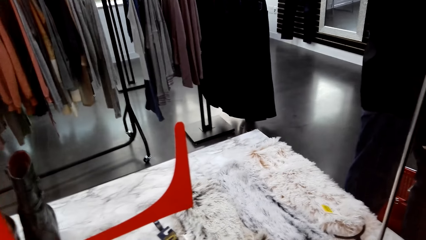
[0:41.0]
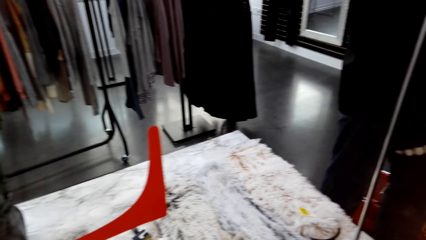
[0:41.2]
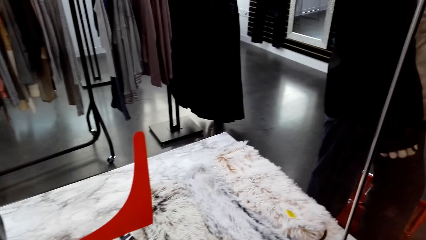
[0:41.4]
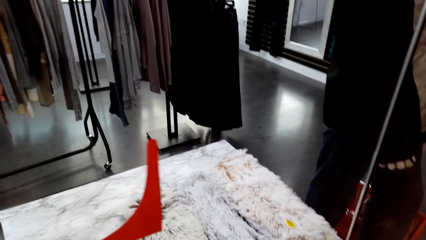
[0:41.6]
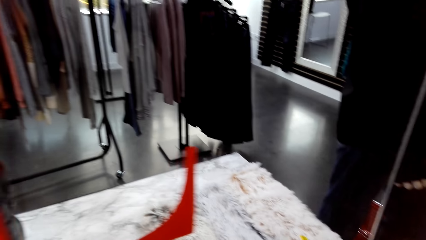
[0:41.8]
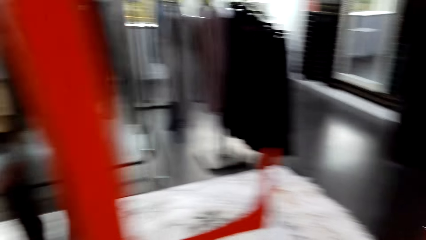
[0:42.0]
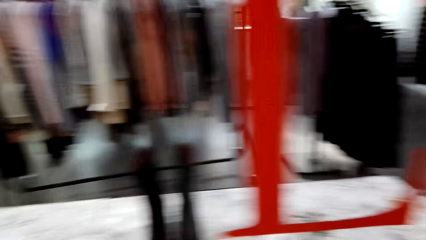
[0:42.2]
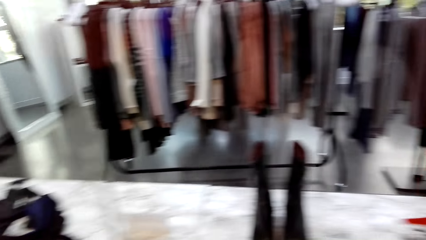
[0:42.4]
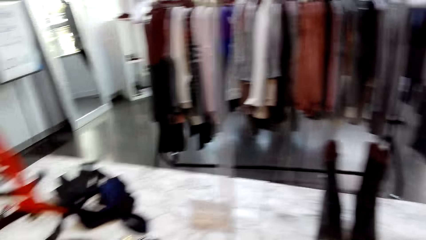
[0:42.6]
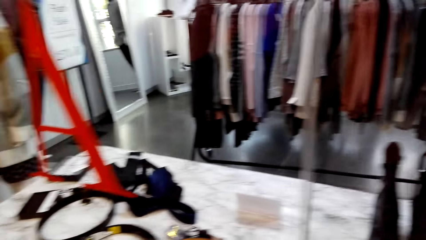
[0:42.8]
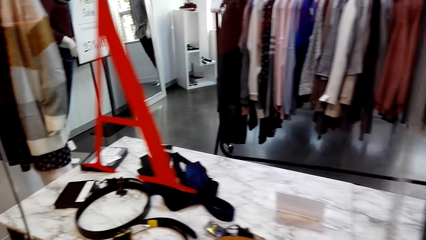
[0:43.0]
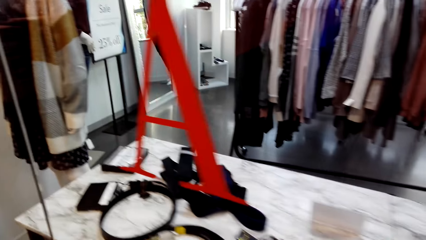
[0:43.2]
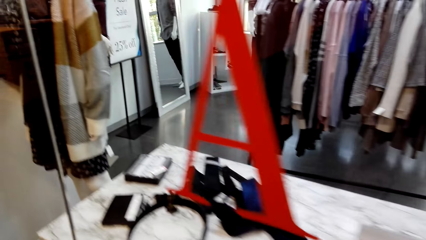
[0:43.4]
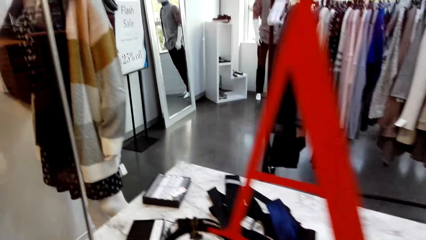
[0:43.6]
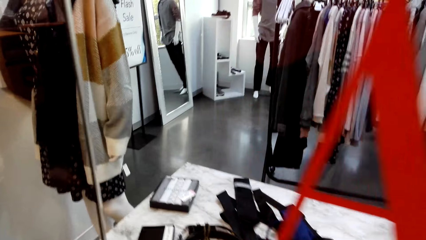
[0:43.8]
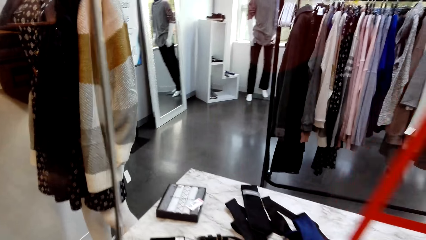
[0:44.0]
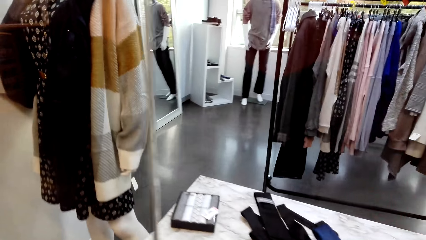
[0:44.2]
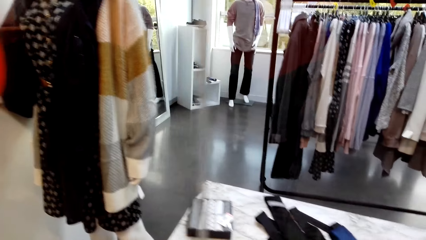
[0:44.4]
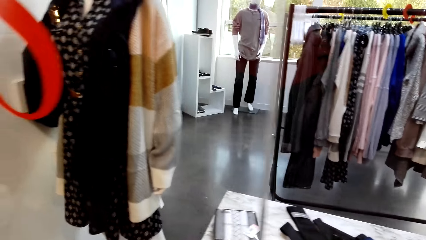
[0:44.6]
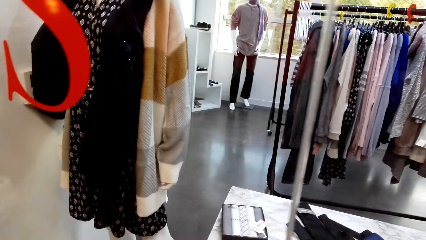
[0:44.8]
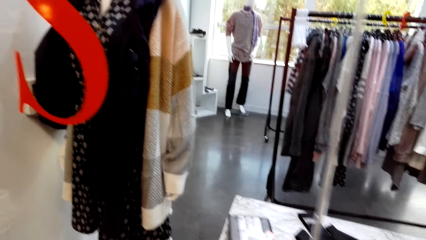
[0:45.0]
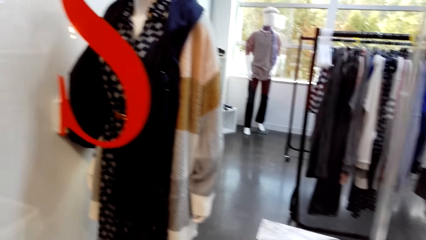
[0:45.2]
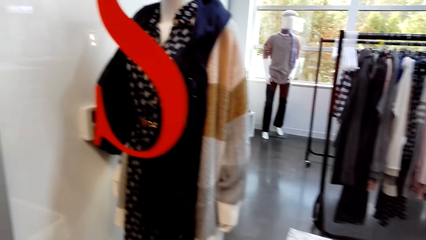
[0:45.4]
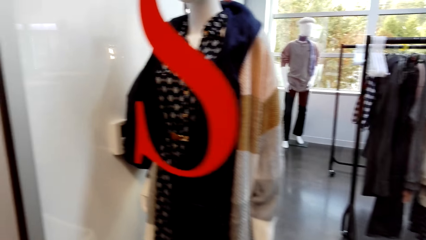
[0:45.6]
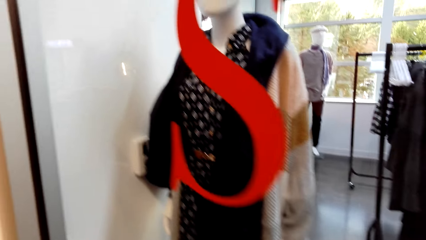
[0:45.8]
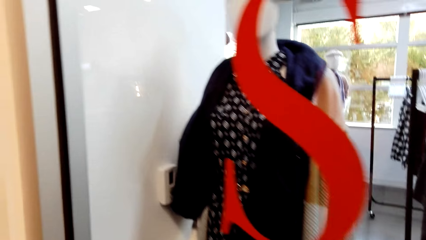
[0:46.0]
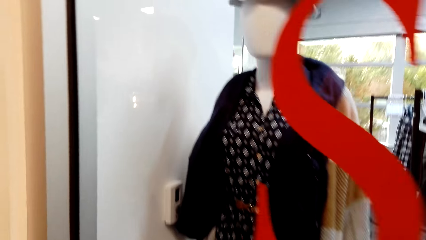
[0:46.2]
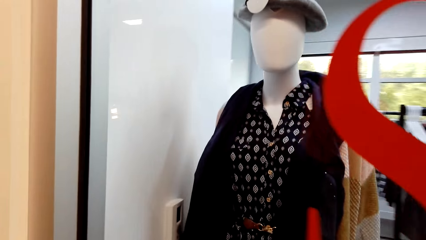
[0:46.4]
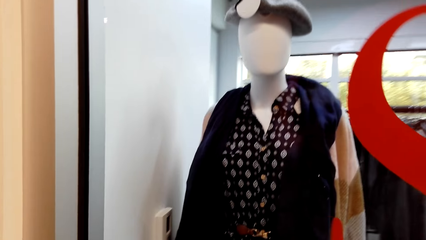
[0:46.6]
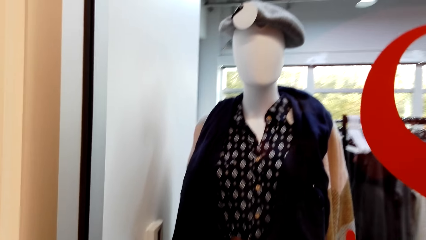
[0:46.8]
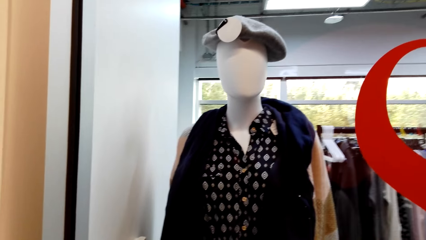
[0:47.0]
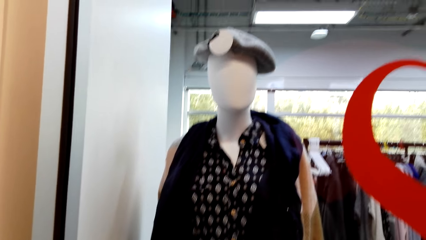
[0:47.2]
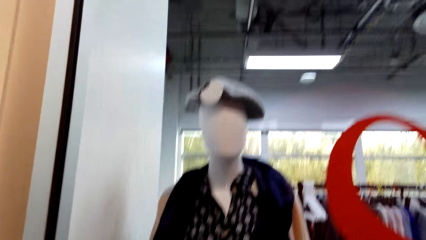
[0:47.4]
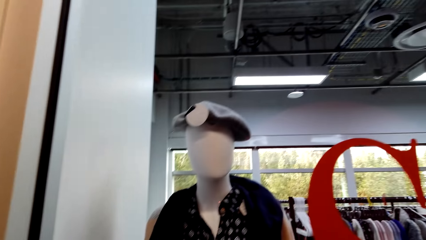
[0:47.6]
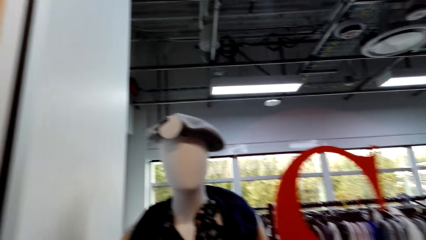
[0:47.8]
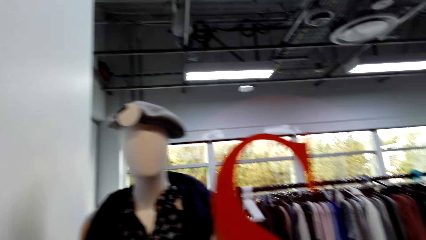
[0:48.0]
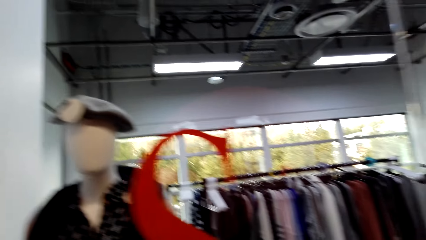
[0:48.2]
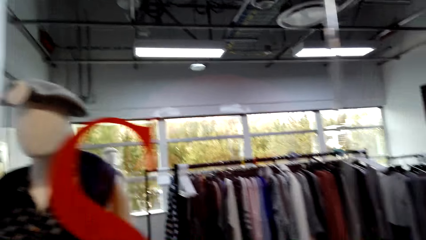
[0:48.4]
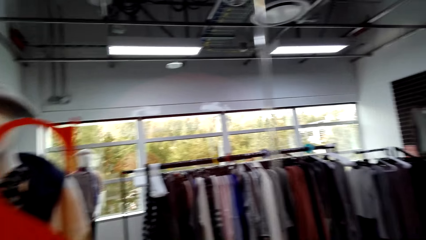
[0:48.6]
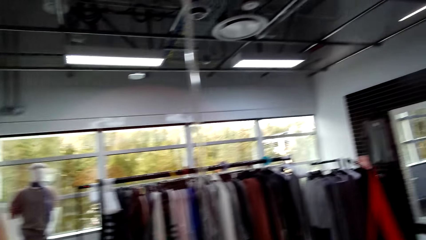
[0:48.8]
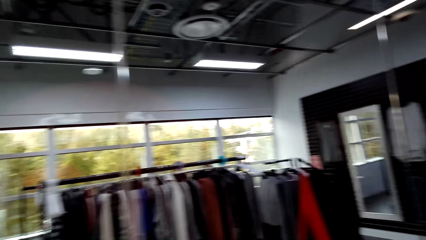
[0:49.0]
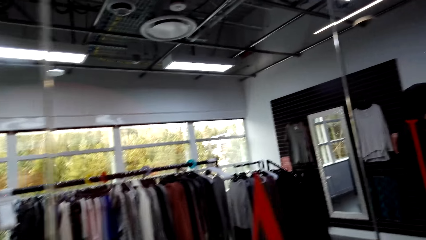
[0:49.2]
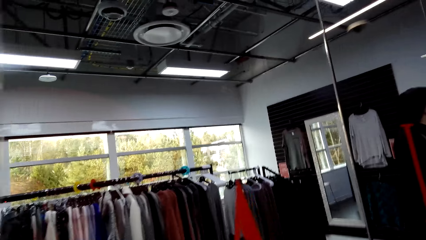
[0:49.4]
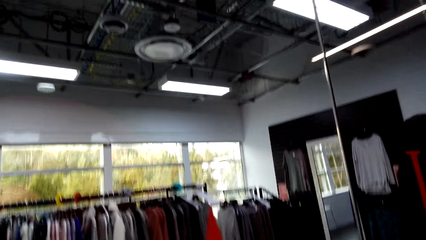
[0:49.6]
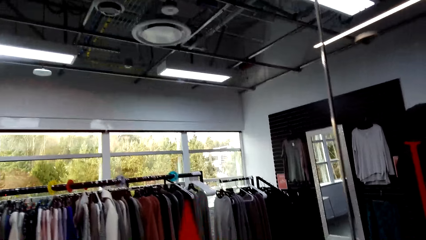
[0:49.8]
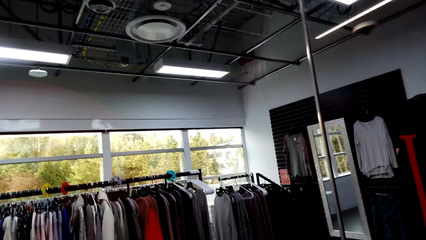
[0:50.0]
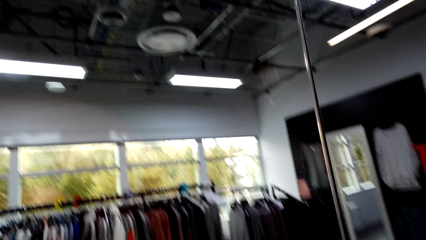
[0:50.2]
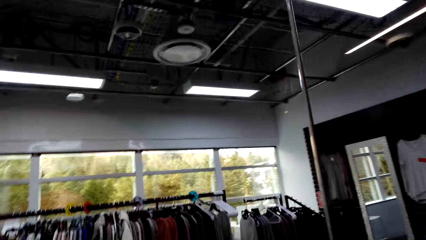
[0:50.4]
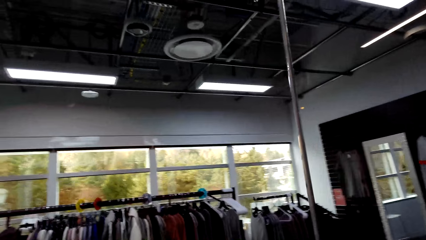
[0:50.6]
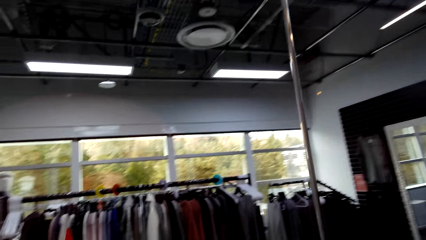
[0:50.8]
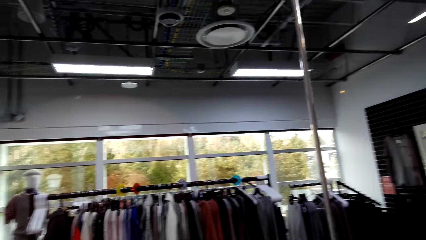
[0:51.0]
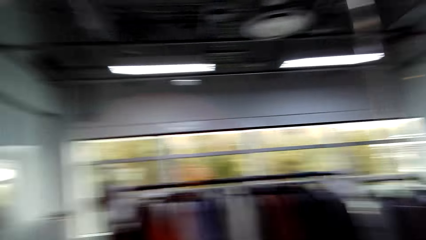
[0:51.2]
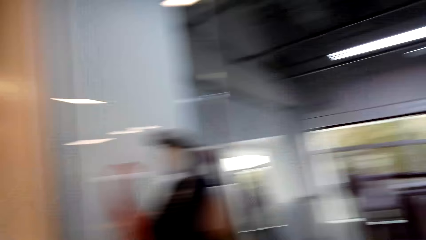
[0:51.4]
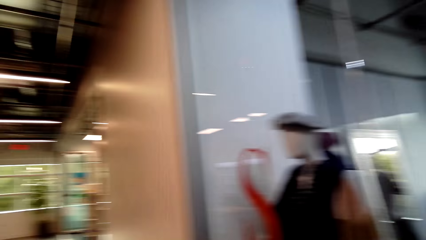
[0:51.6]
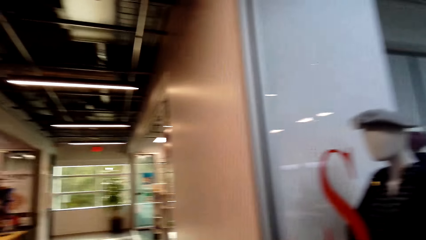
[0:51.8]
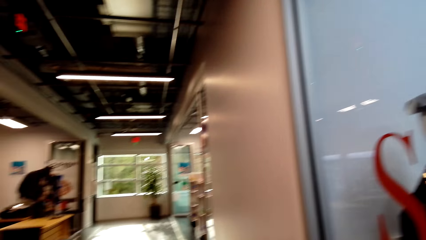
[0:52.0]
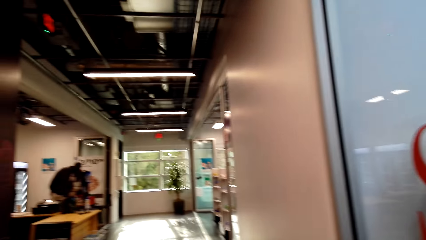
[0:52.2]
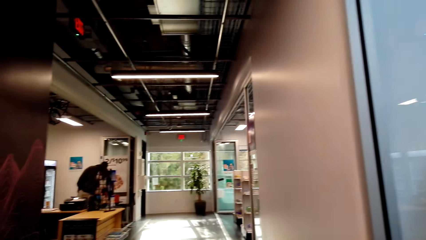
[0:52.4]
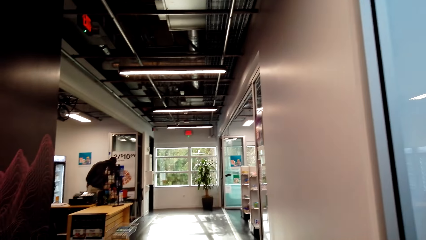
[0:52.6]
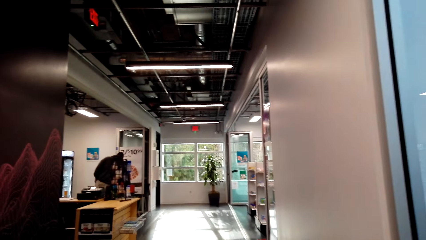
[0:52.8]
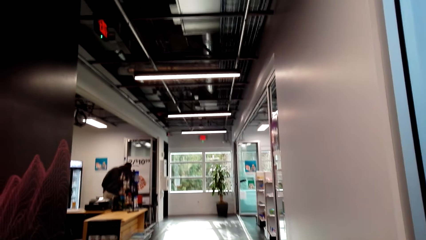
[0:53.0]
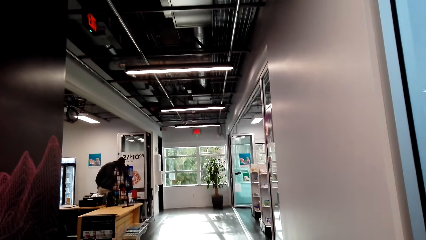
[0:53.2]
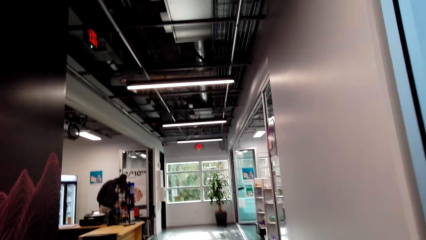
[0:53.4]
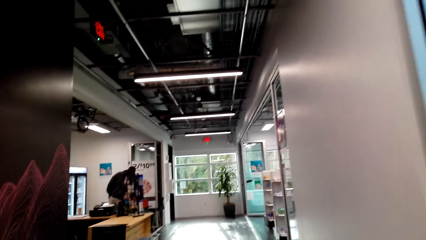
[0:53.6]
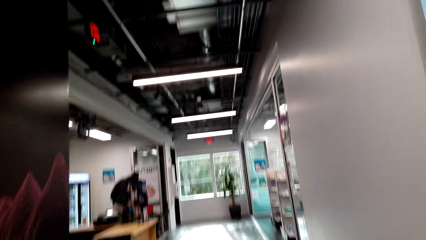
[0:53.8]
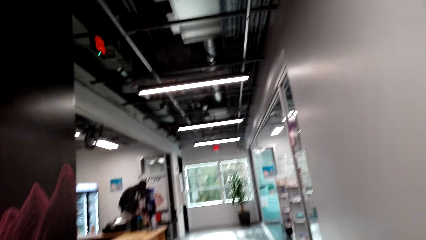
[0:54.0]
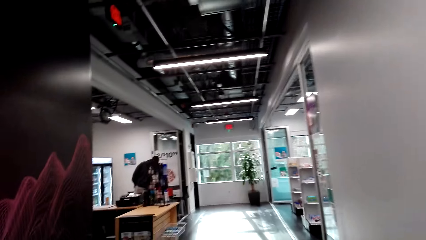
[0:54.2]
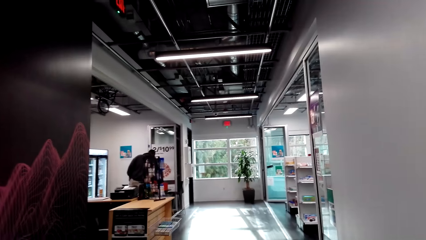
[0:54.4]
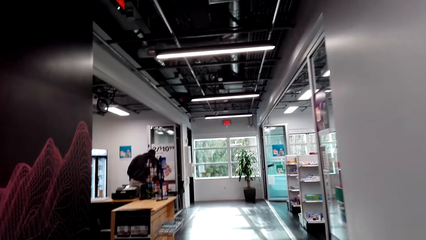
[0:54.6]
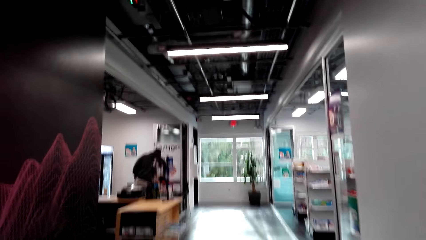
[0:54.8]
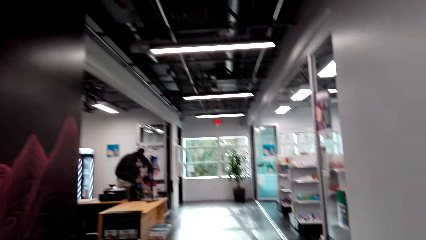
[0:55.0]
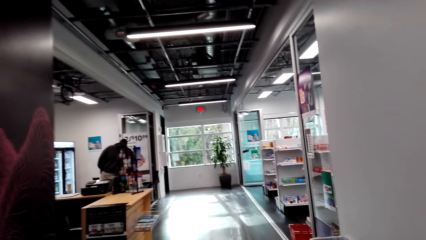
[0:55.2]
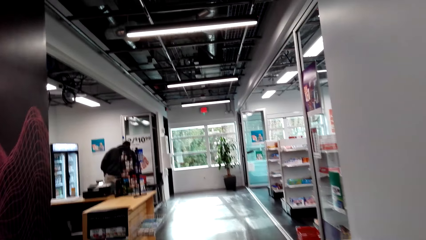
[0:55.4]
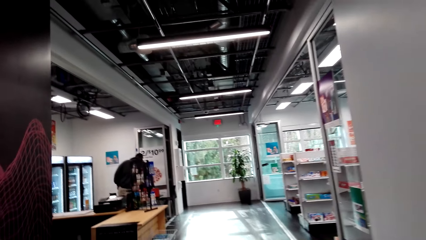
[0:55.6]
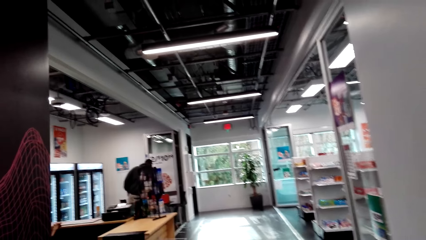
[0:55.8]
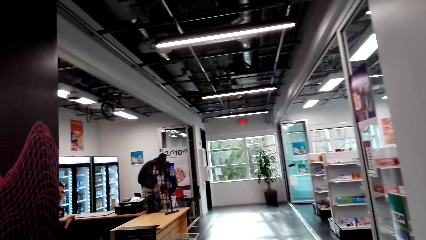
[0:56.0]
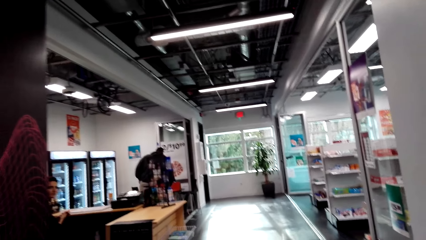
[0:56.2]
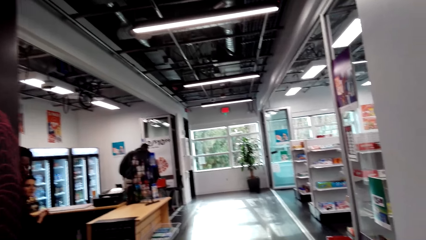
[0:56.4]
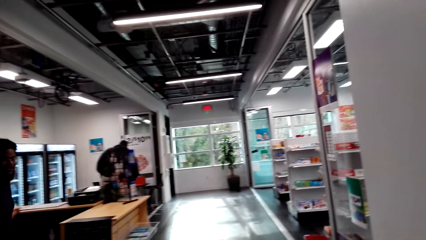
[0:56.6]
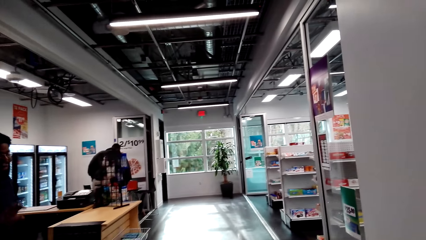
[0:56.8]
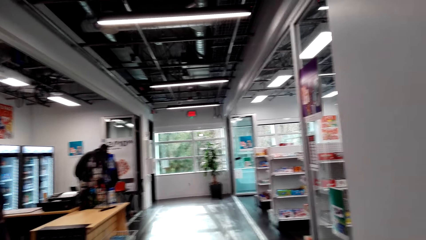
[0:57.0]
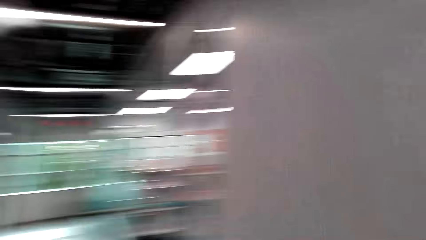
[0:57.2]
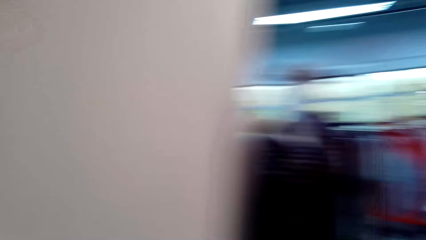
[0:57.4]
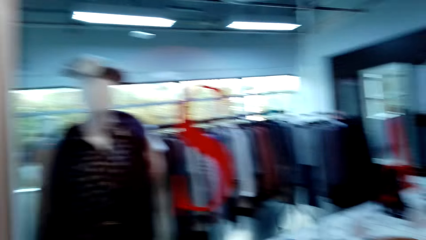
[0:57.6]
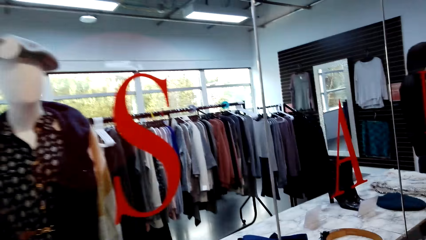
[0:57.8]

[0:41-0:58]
The camera wearer walks in the cloth shop. They talk to a person.
